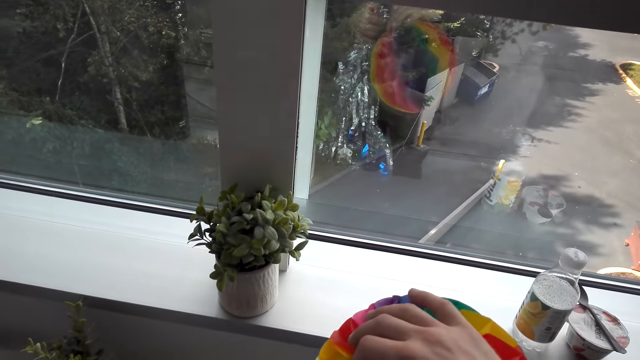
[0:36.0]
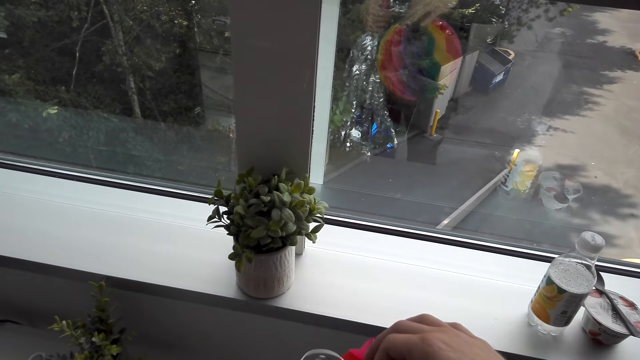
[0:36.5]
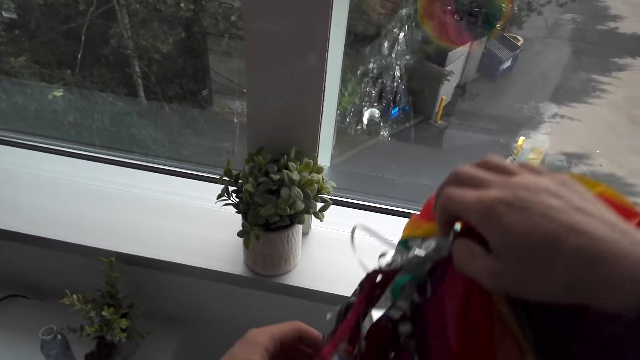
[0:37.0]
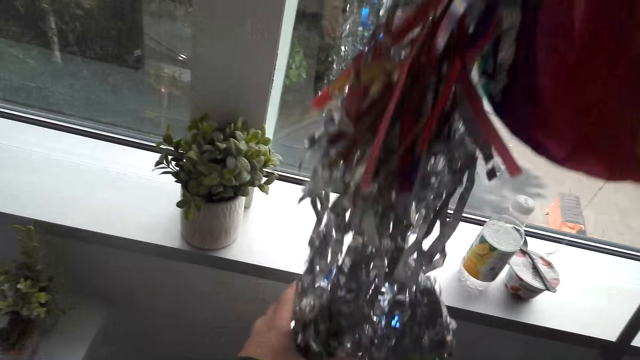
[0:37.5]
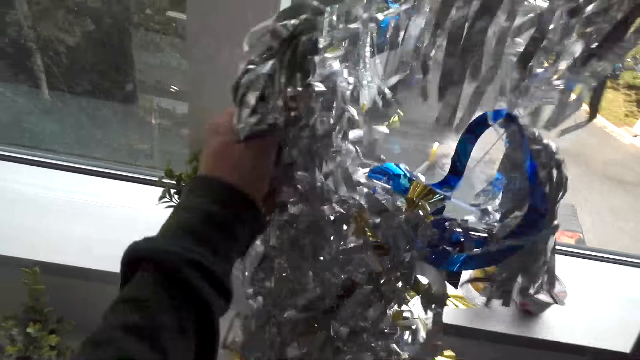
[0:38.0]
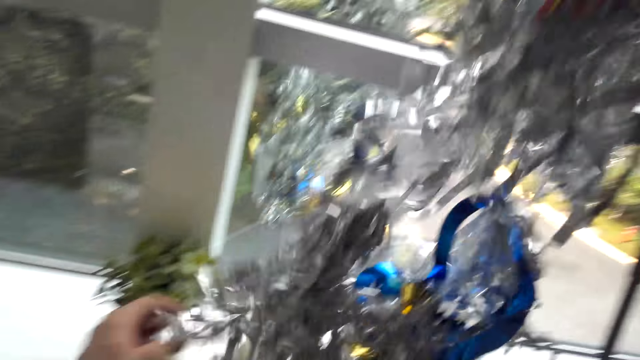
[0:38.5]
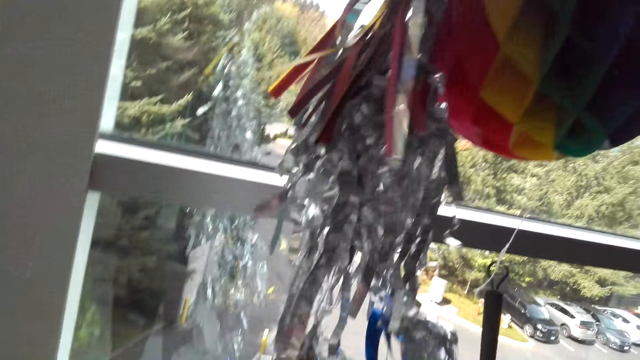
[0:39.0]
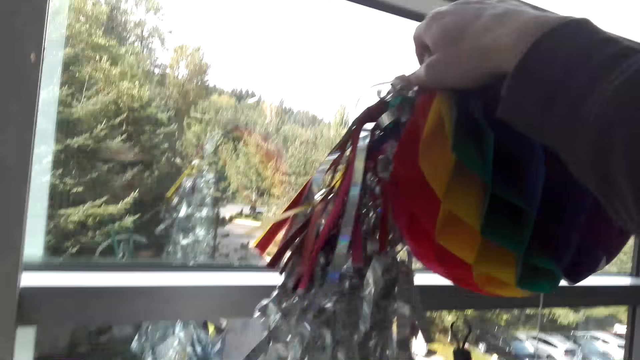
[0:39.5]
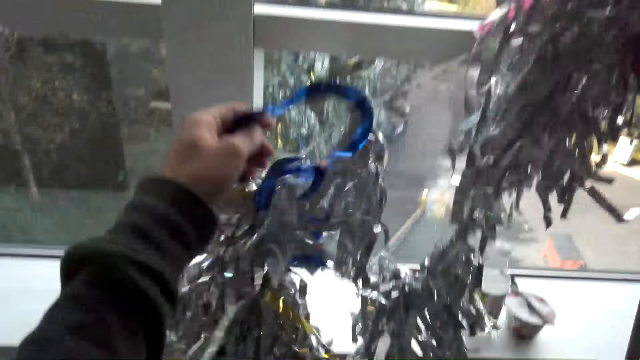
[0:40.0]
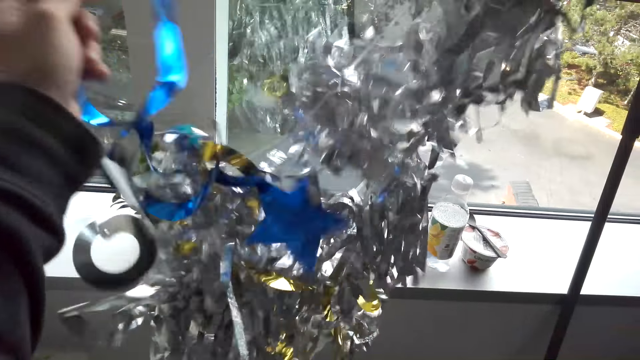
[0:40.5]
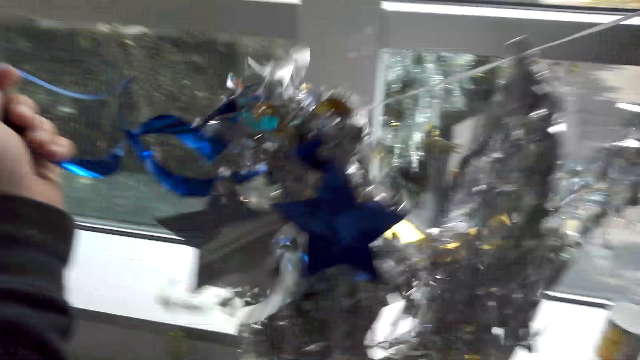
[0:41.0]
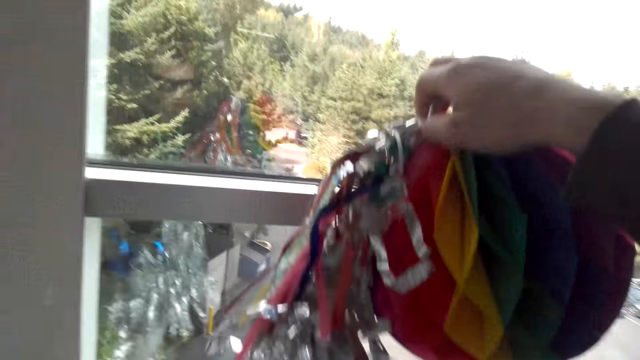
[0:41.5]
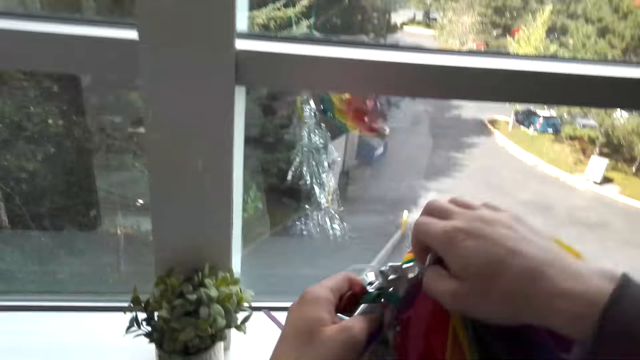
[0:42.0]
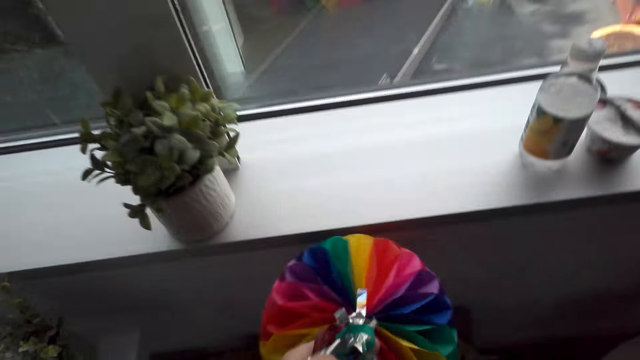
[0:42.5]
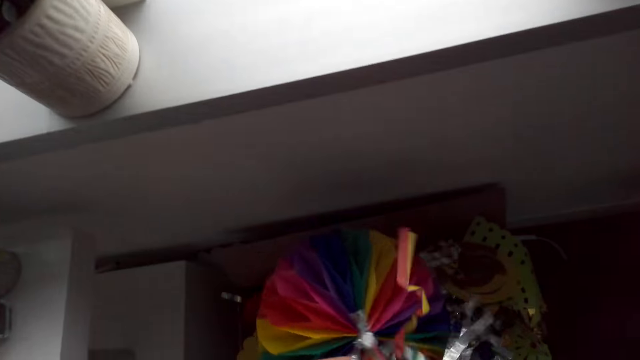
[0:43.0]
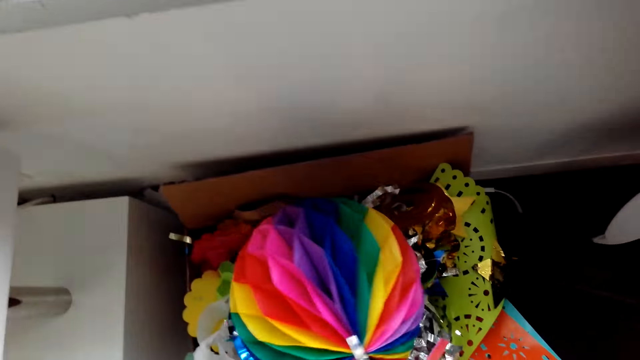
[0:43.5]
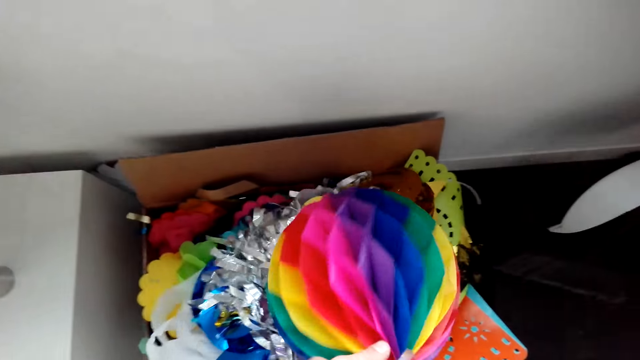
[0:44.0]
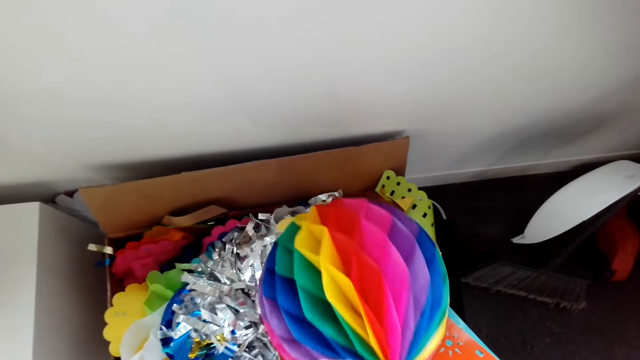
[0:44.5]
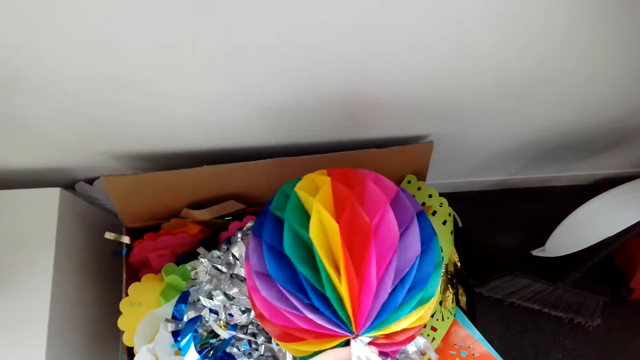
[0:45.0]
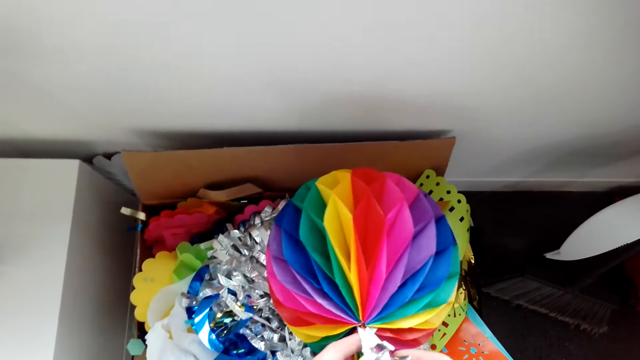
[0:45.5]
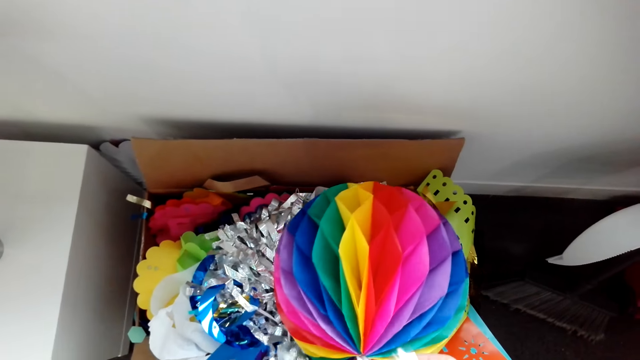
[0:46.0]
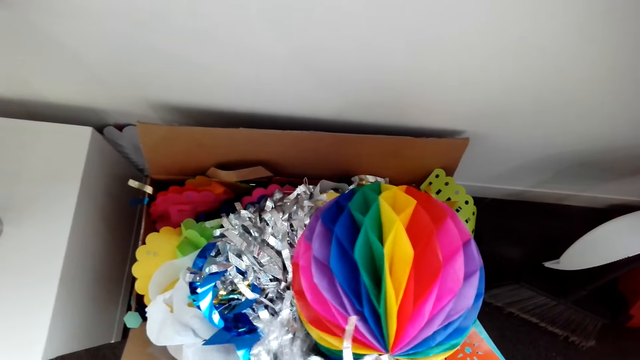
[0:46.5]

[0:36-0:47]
The camera wearer picks a Christmas decoration. They straighten the Christmas decoration. They put the Christmas decoration in the box.

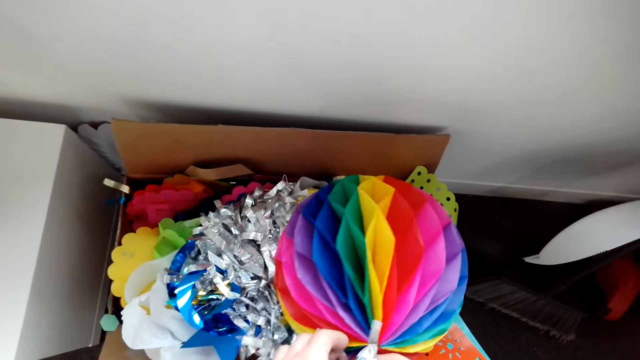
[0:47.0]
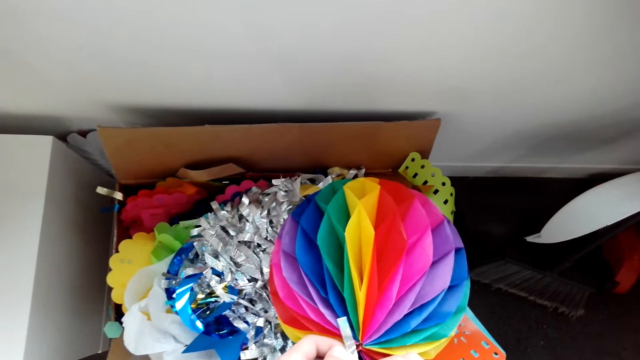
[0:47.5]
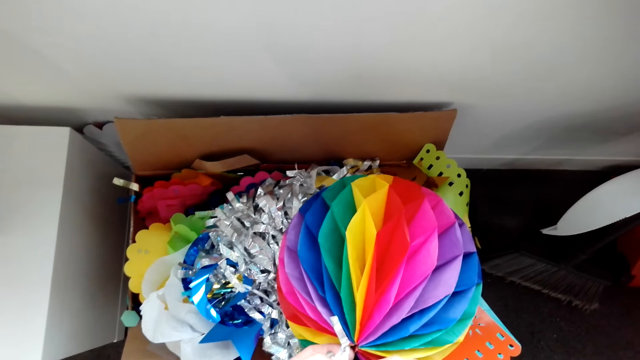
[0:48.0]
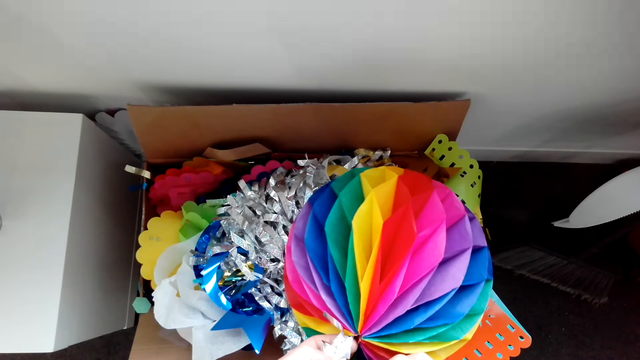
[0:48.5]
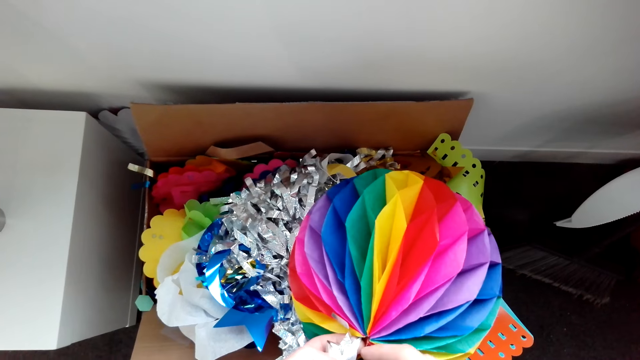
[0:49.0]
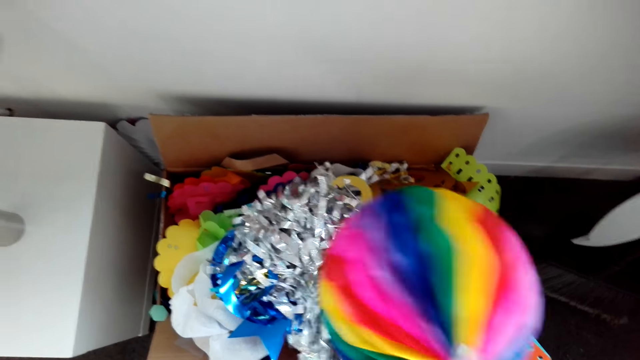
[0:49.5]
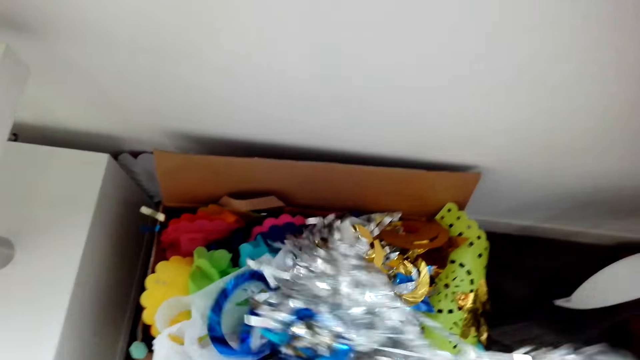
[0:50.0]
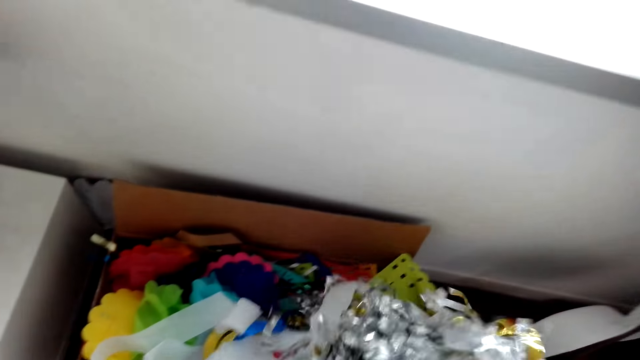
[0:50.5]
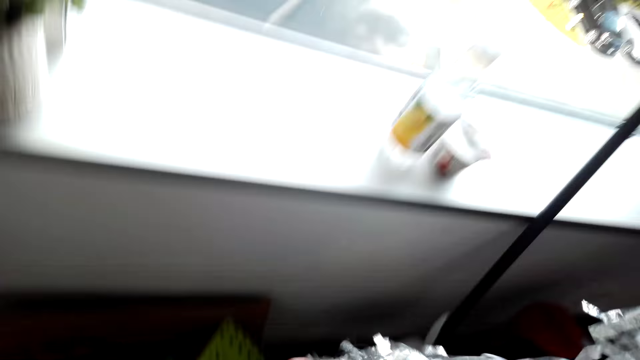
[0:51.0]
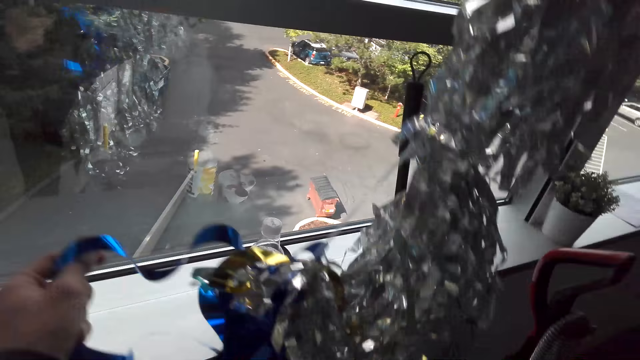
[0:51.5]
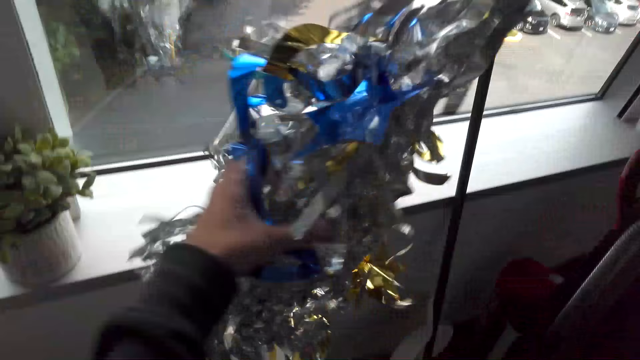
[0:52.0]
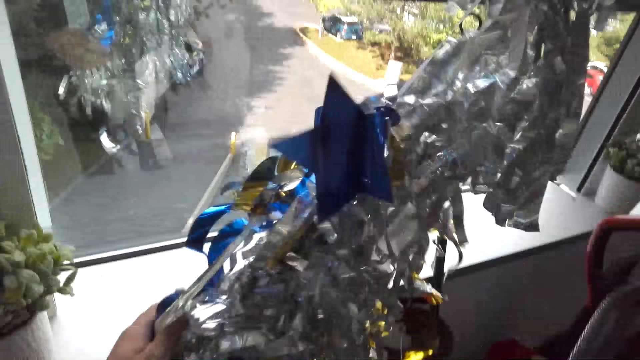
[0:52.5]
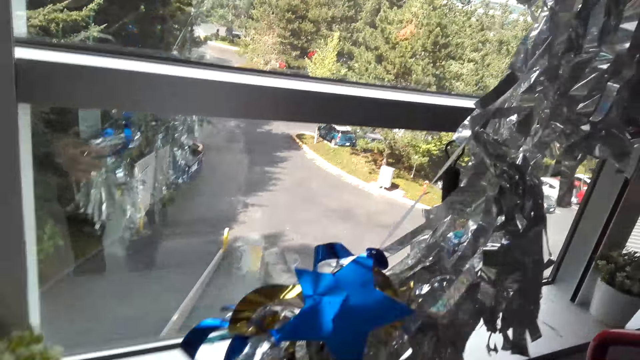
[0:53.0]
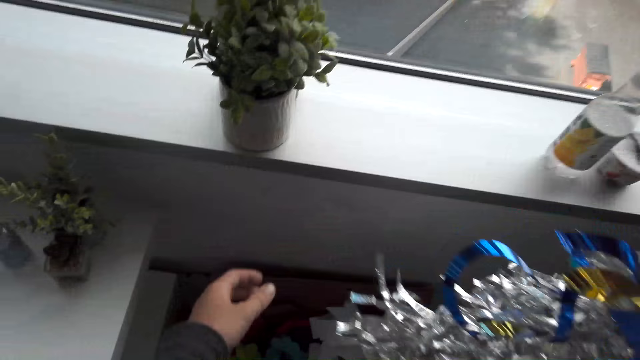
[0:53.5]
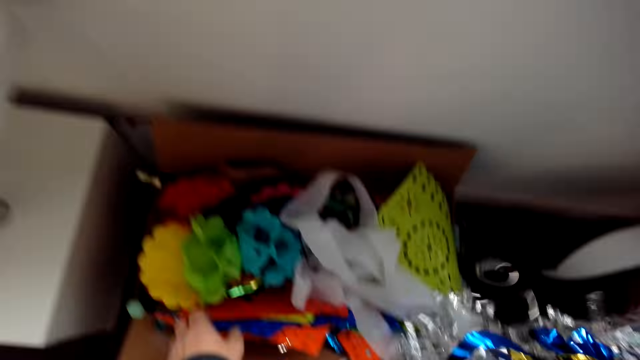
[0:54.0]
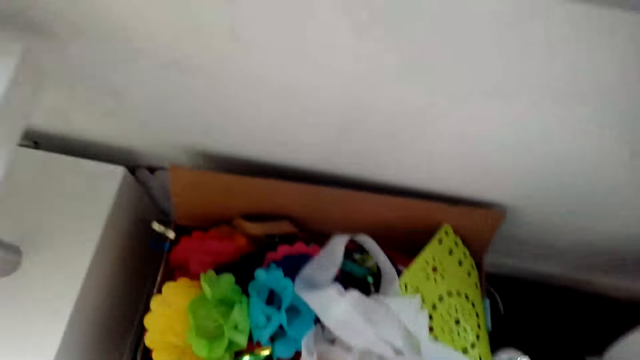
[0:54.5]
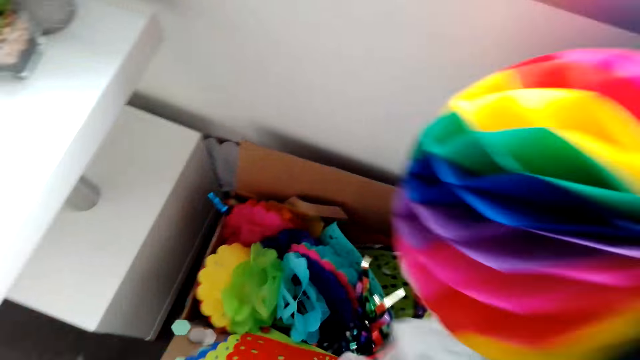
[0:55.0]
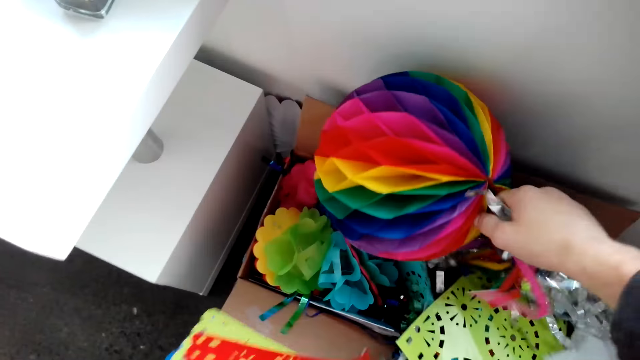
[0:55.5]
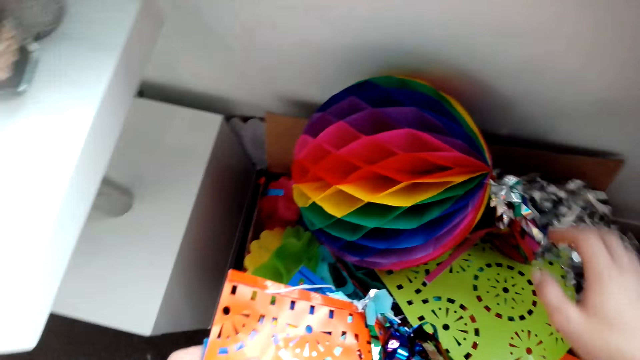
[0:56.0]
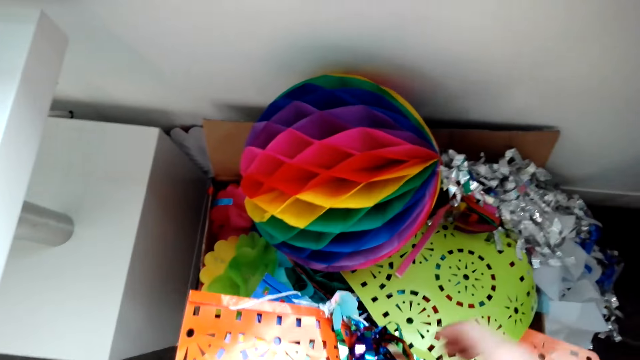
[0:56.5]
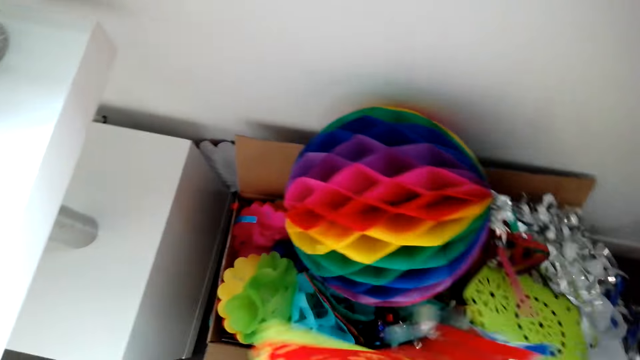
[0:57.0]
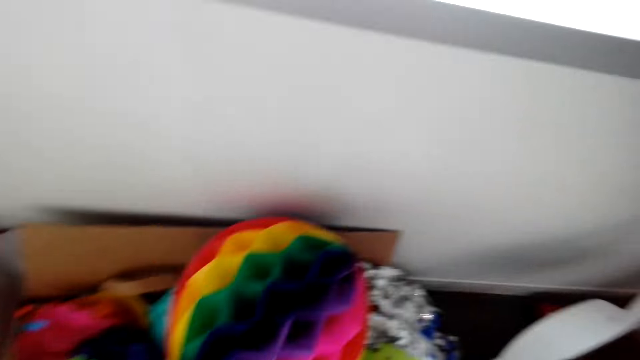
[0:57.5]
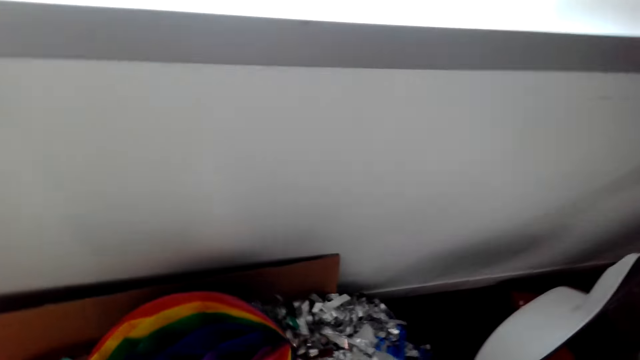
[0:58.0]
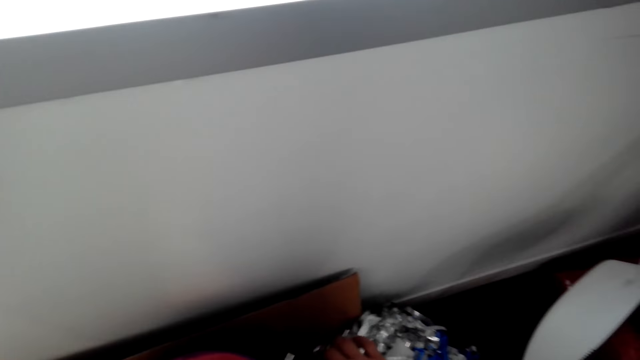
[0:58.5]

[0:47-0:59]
The camera wearer unties a string on the Christmas decoration. They pick a Christmas decoration from the box. They put the Christmas decoration in the box. They drop a Christmas decoration.
